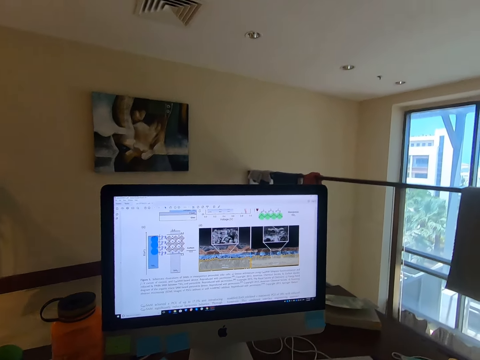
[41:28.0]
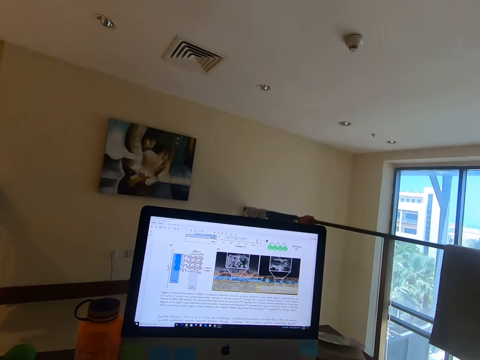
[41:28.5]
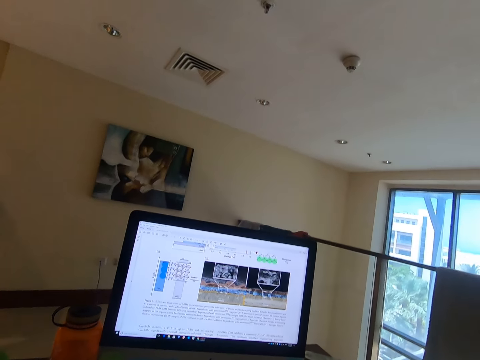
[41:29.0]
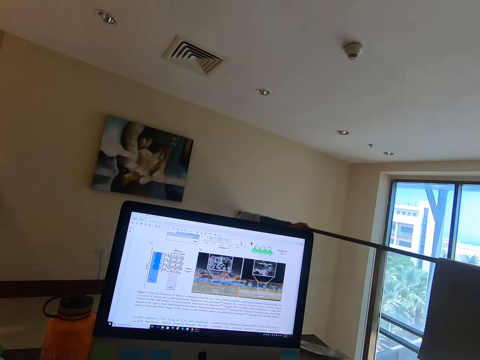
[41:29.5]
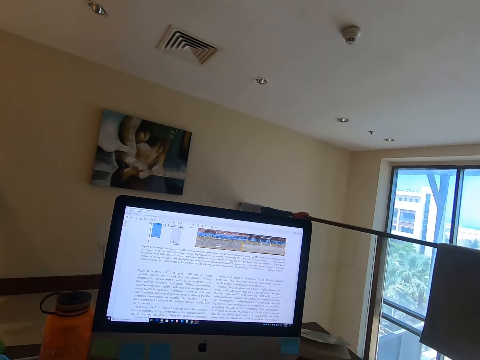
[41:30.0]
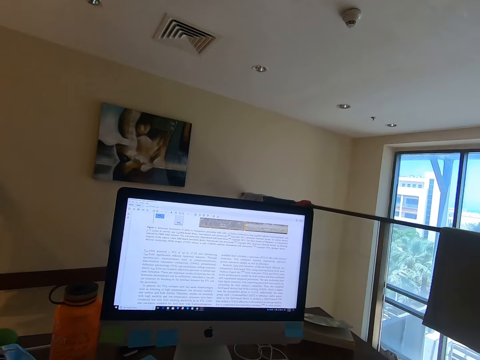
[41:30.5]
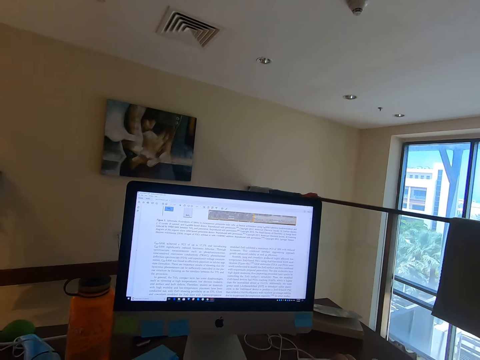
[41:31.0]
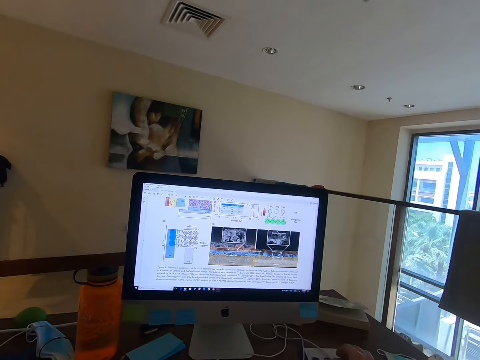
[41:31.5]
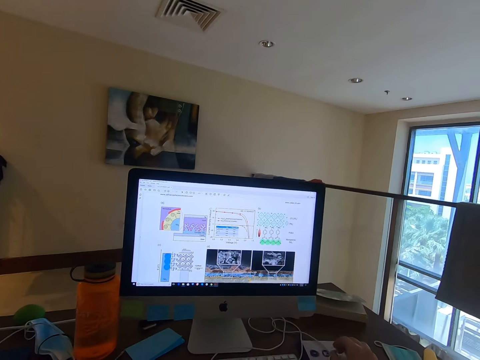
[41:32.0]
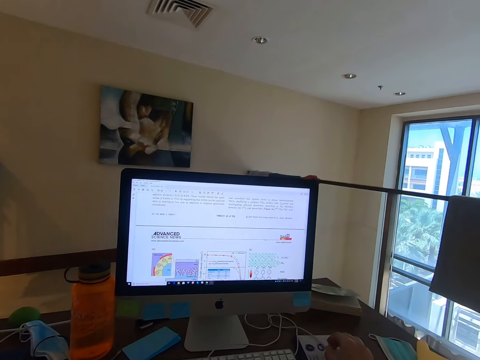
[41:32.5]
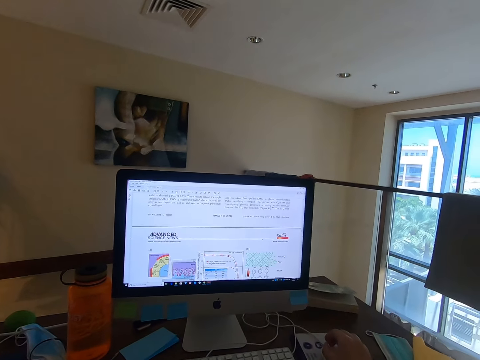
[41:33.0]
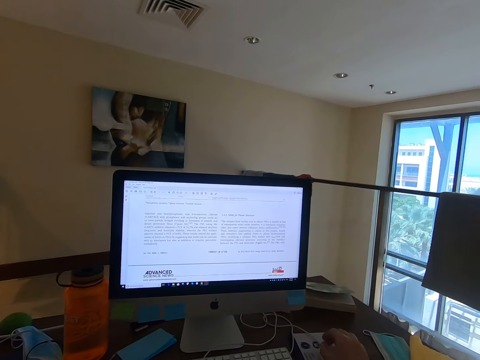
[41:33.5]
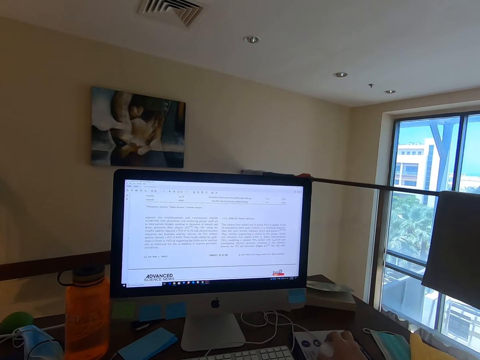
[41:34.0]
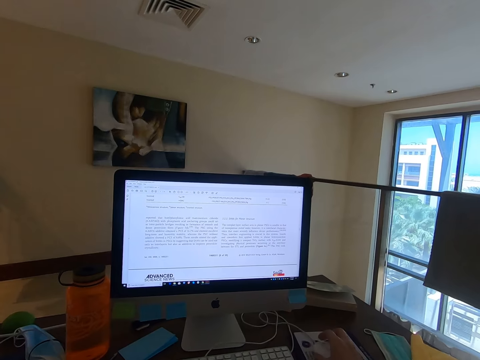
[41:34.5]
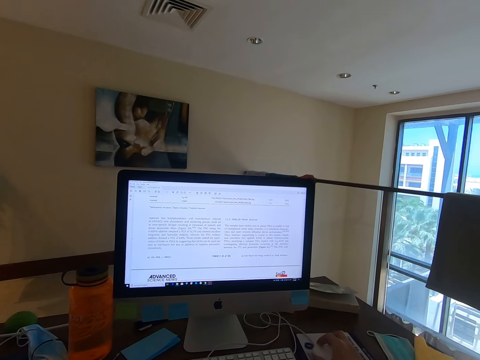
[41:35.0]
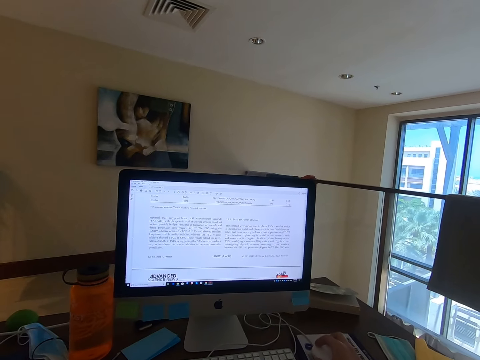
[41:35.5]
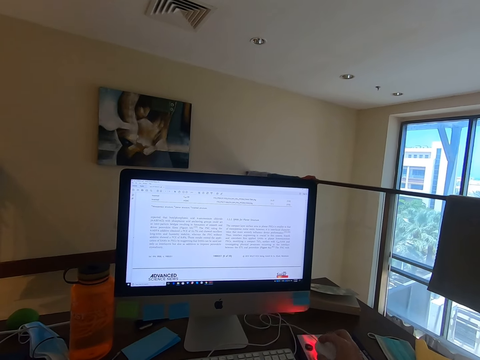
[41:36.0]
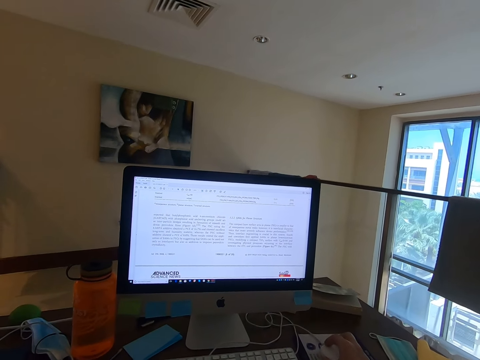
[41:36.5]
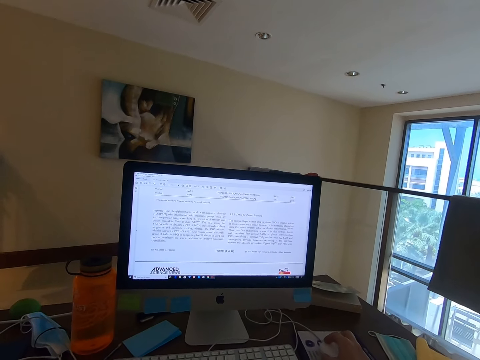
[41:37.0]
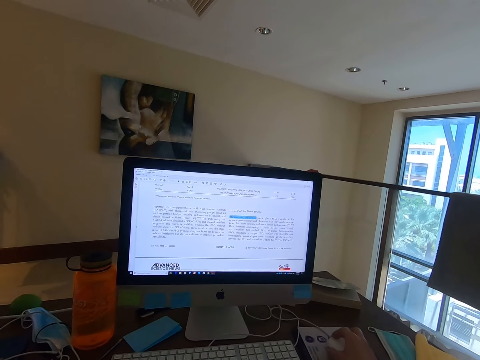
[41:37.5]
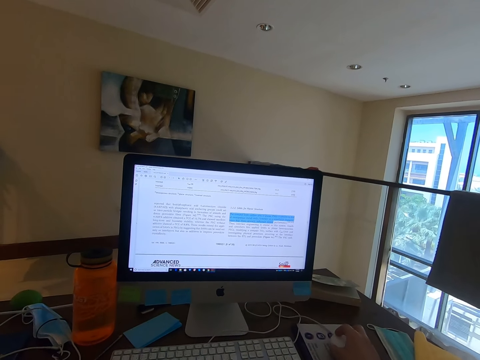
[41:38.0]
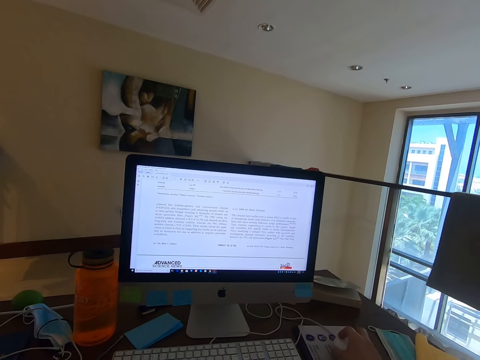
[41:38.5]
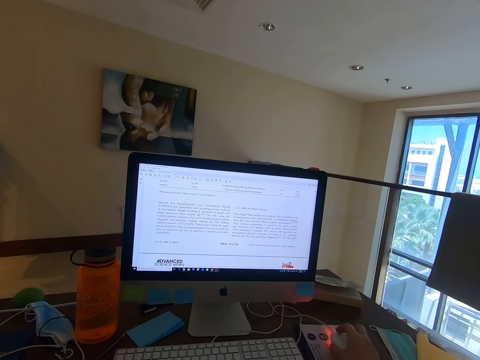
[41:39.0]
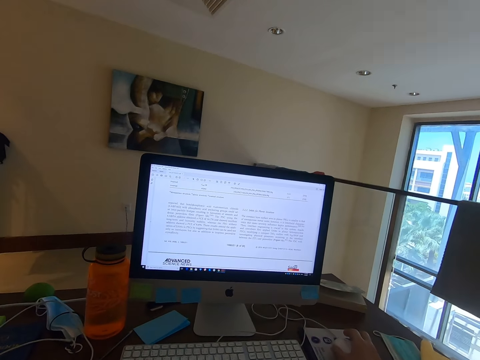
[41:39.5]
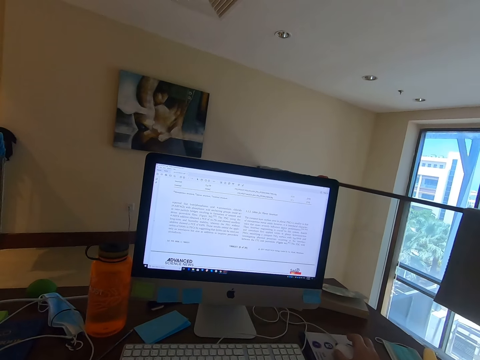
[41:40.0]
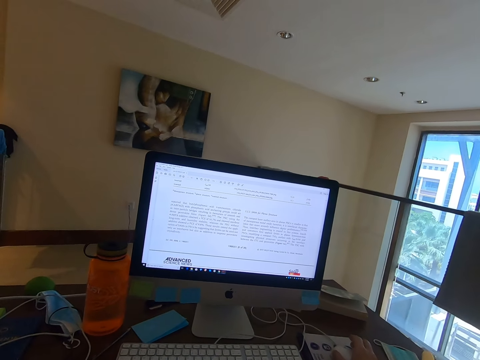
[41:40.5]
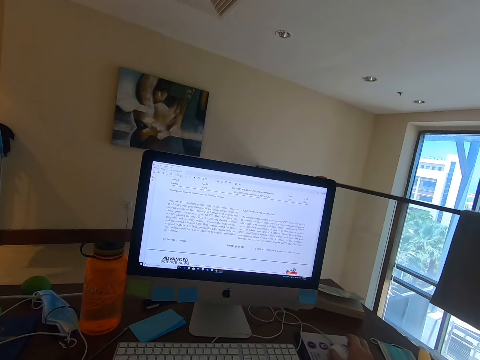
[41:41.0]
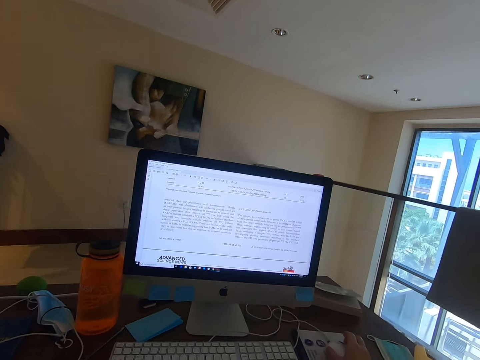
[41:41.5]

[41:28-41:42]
The camera wearer scrolls the article in the computer on the mouse wheel. They read the article in the computer.

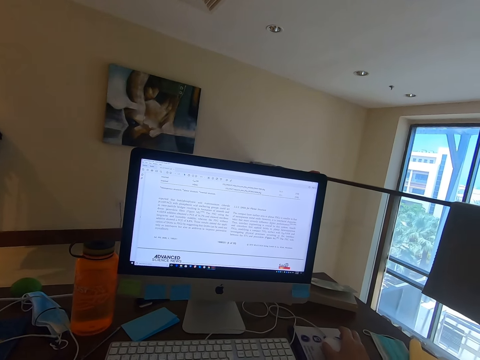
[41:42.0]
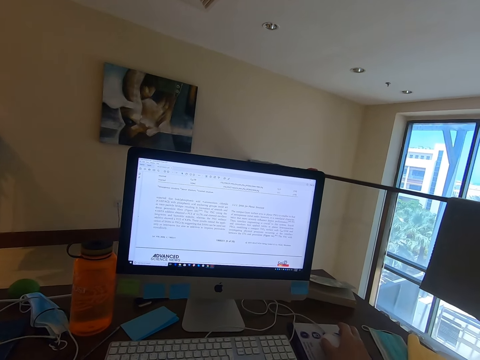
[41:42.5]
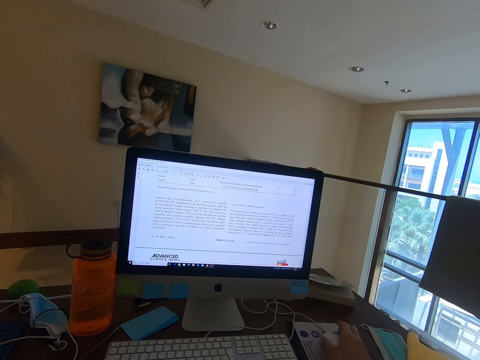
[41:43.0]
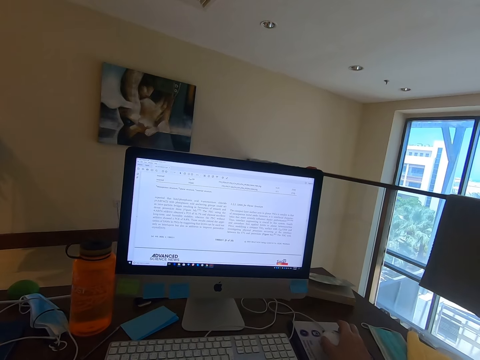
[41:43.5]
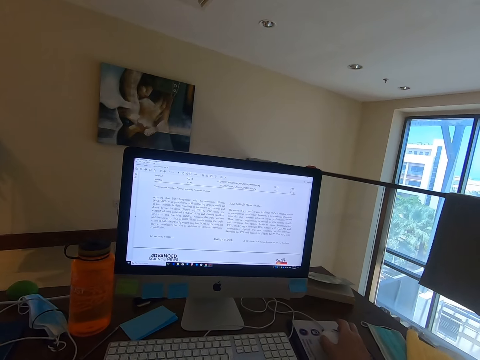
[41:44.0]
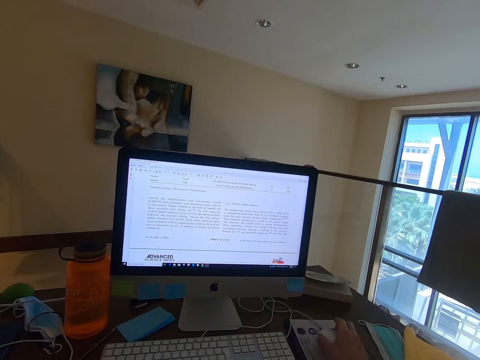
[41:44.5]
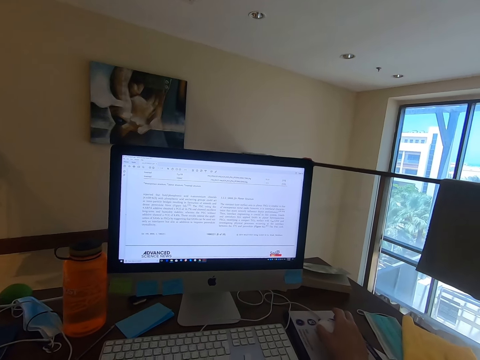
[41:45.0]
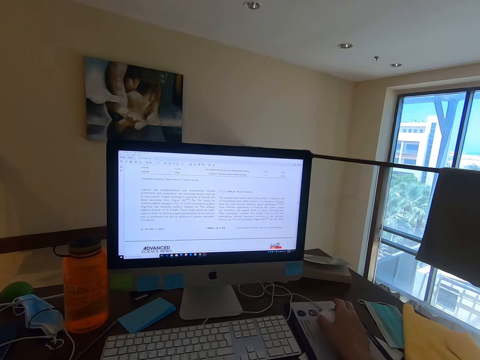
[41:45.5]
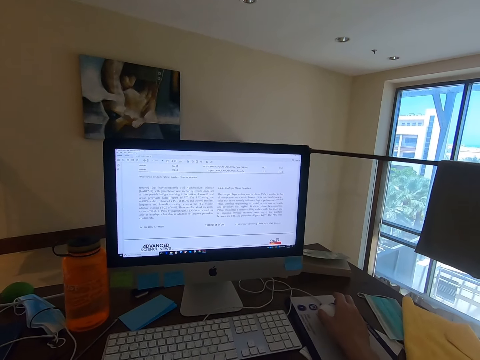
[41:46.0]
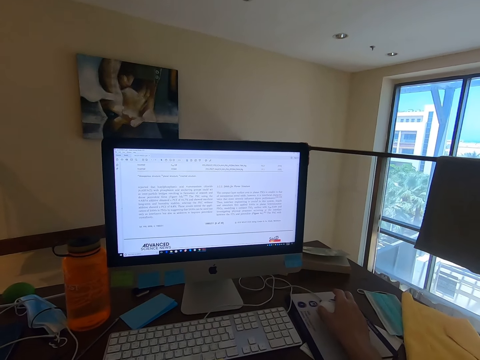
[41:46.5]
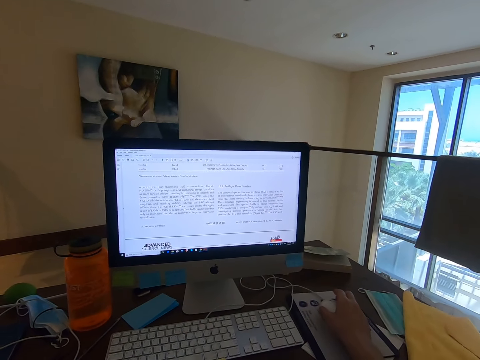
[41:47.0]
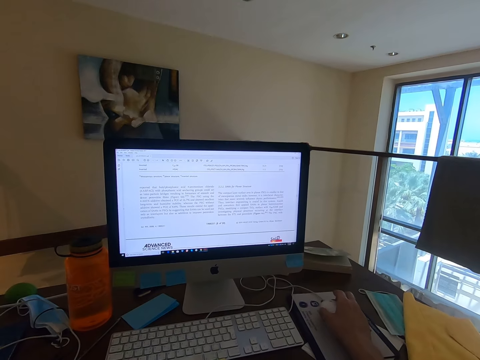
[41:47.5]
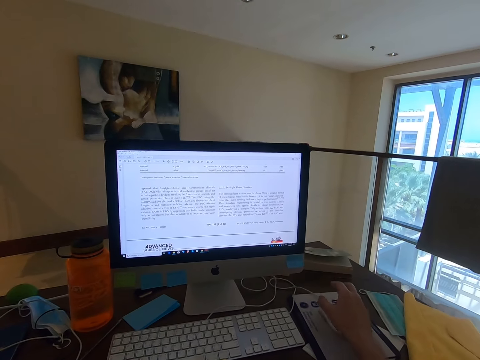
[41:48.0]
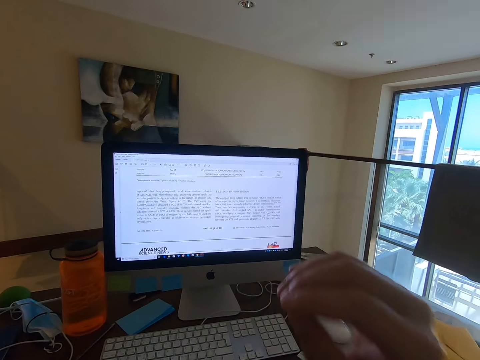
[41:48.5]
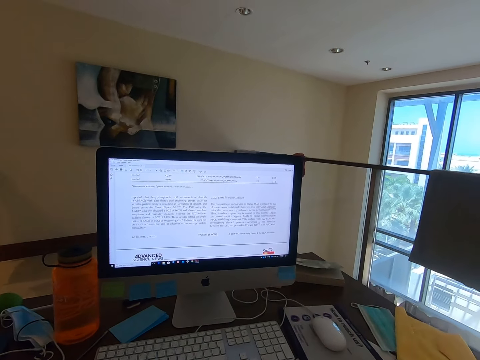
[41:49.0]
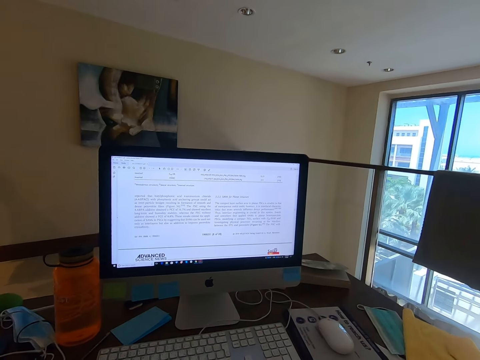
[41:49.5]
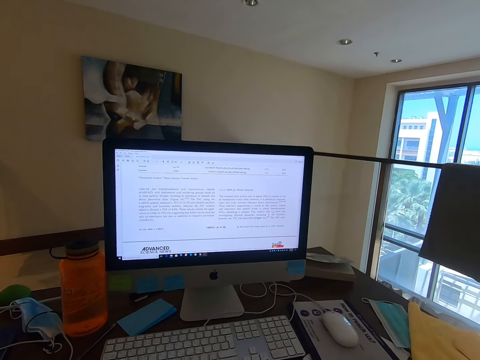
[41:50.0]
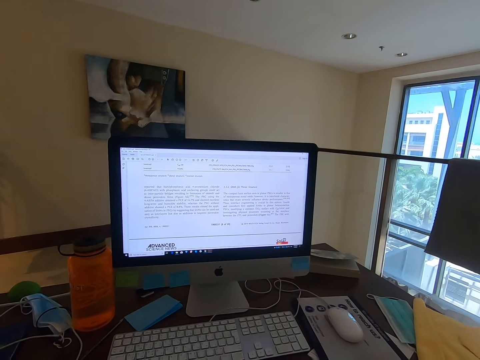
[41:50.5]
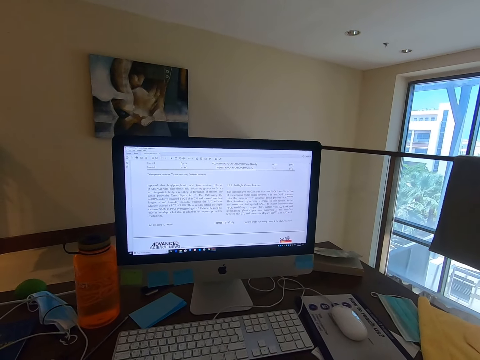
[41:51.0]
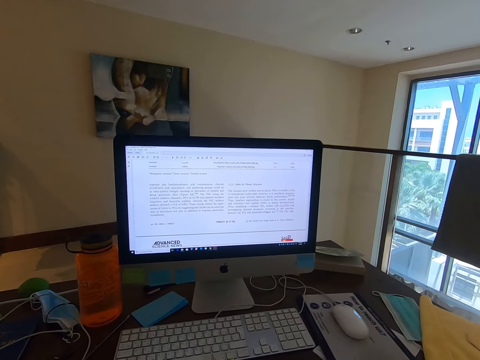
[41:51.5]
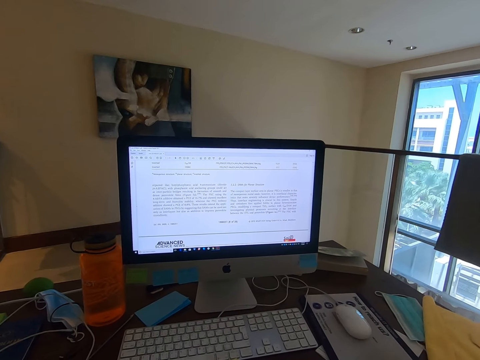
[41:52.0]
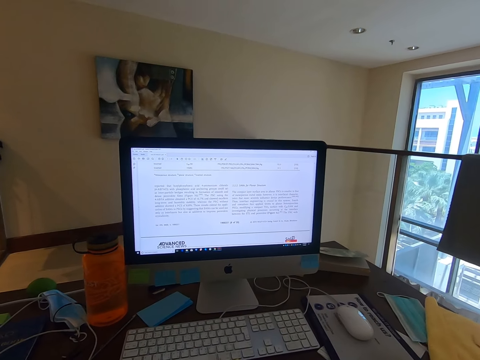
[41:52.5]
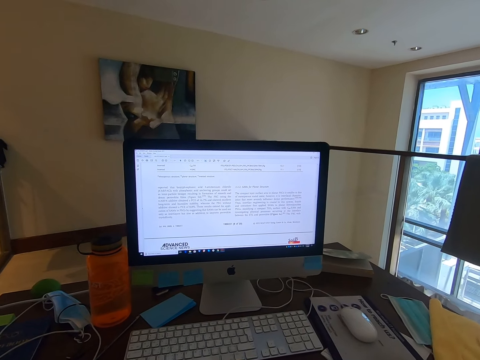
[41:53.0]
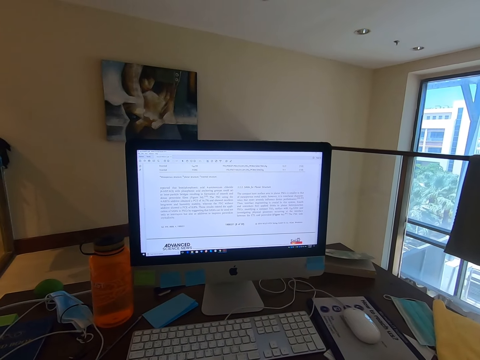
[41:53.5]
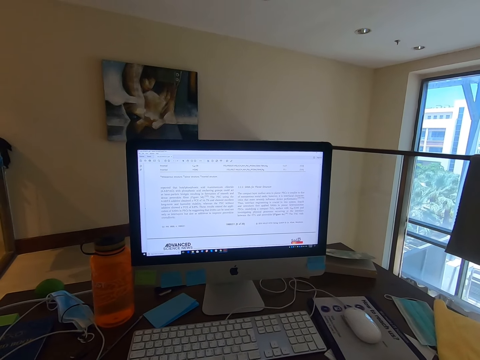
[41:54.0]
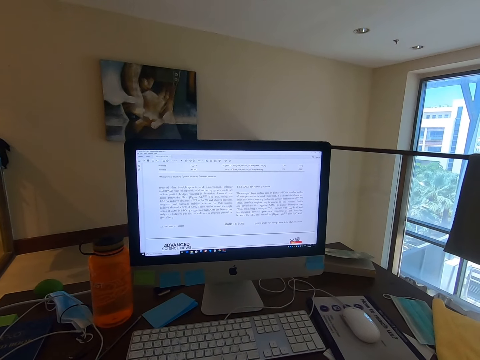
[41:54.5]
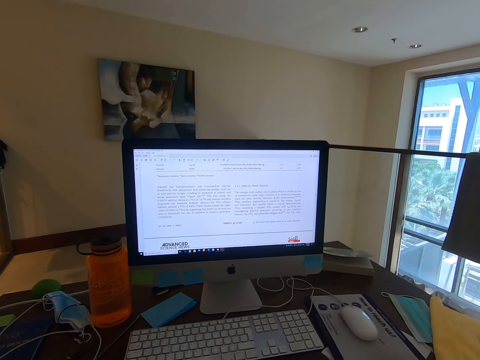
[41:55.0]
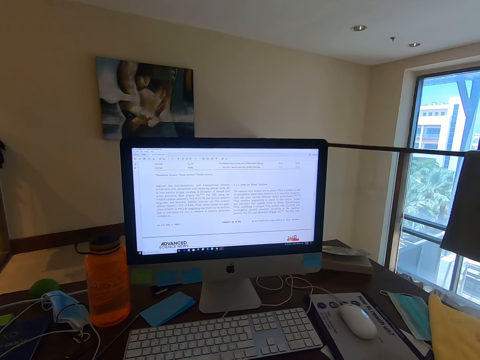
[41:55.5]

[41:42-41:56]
The camera wearer touches his face. He removes his hand from the mouse. He reads the article in the computer.
